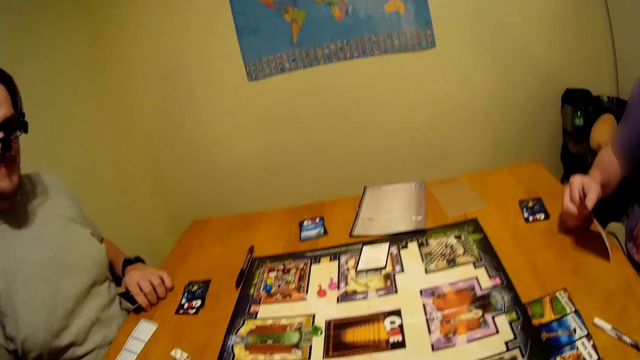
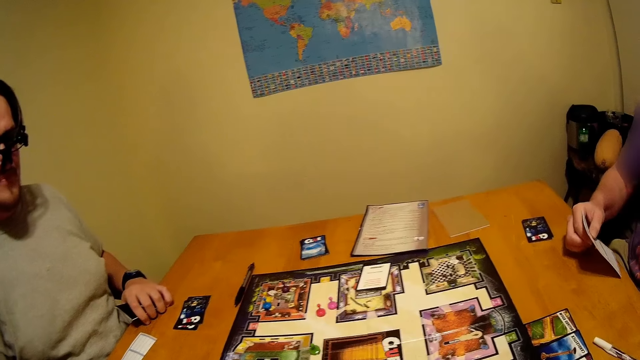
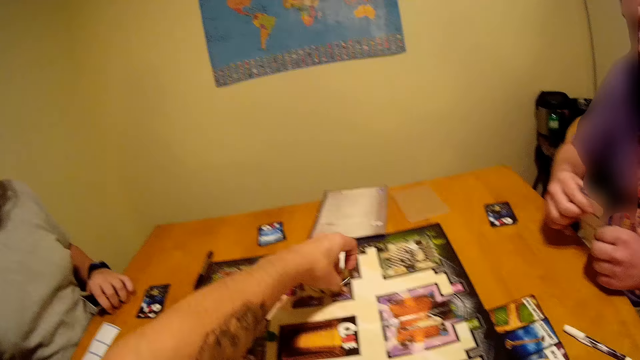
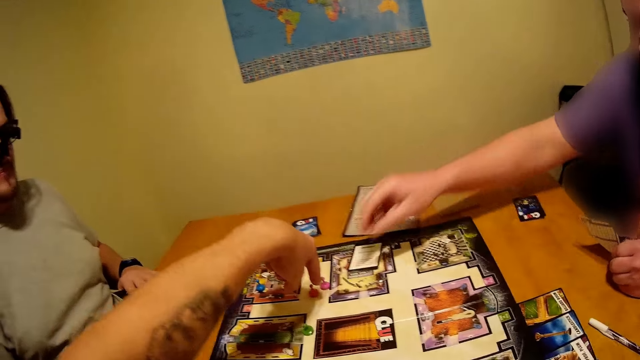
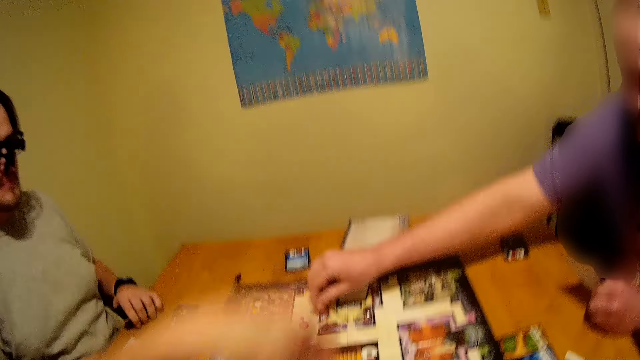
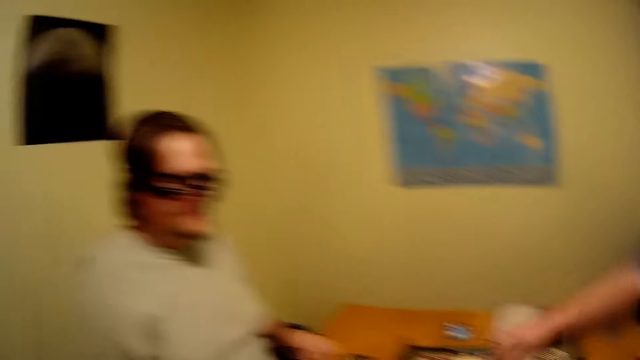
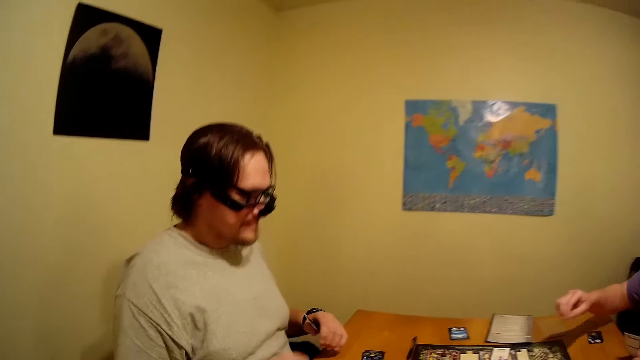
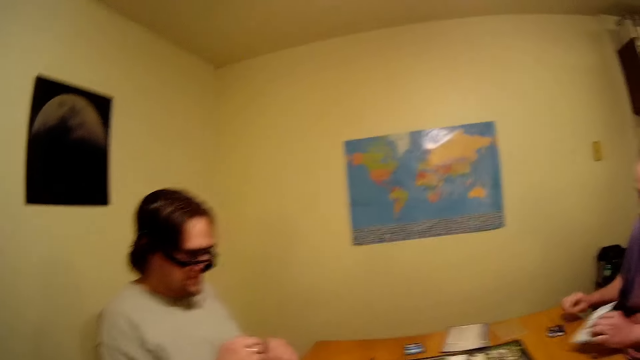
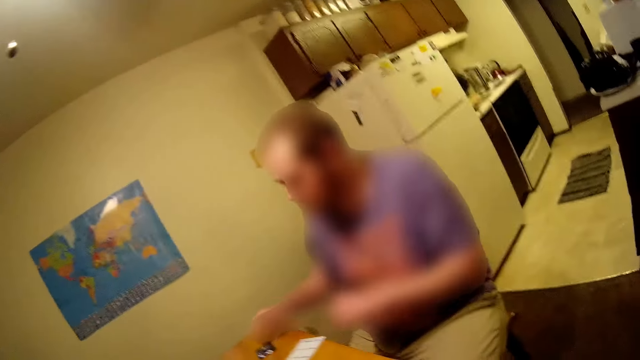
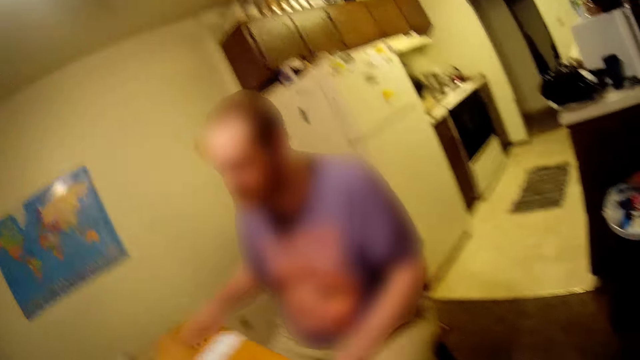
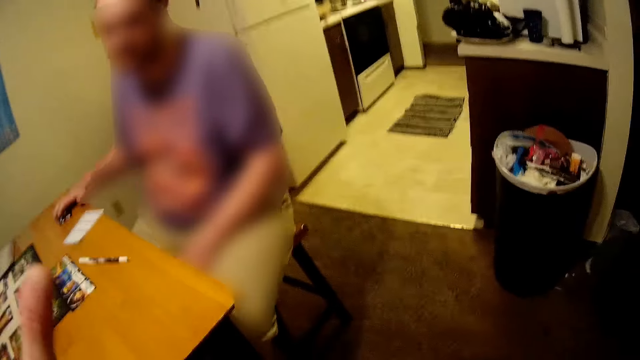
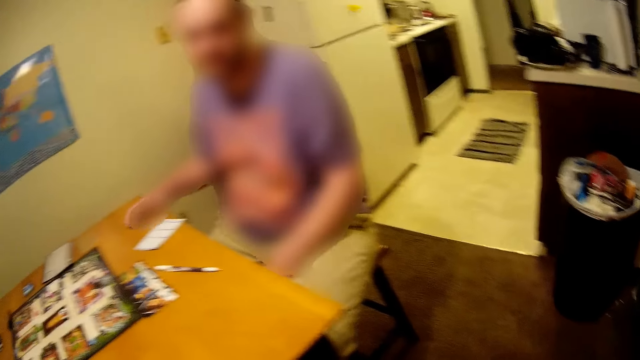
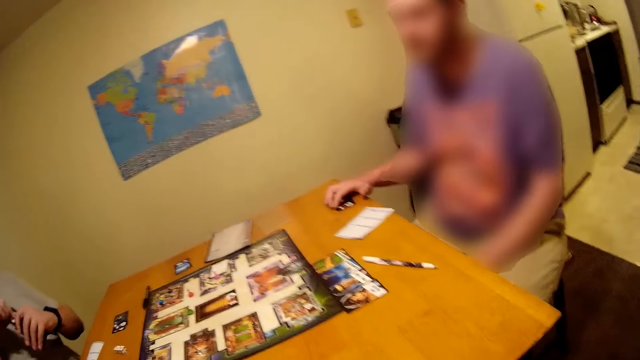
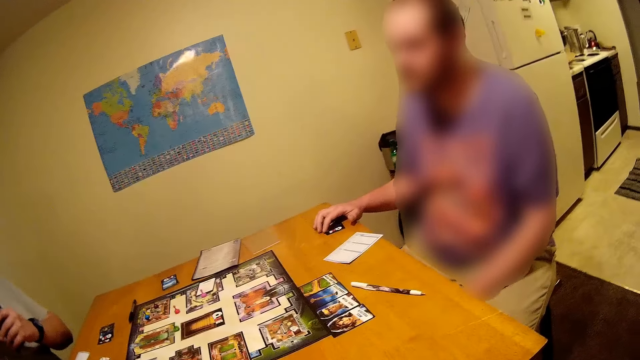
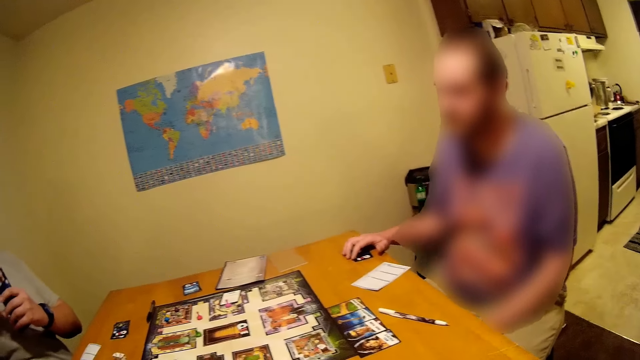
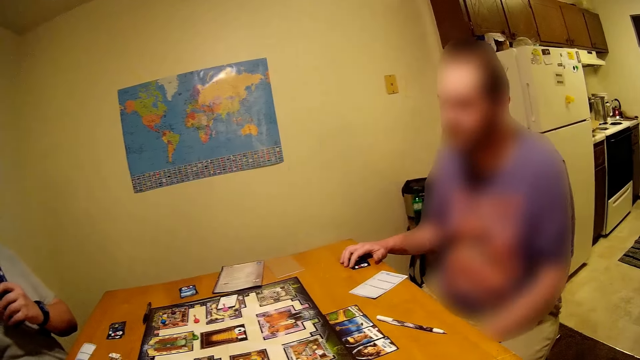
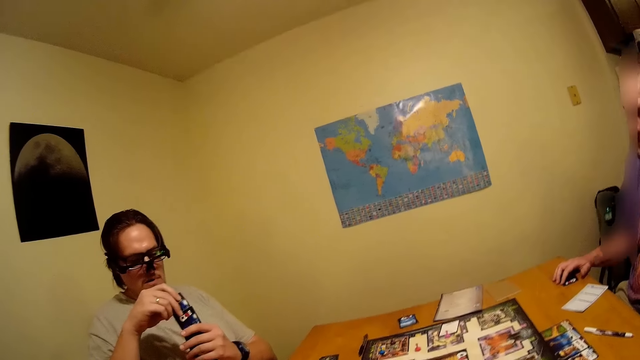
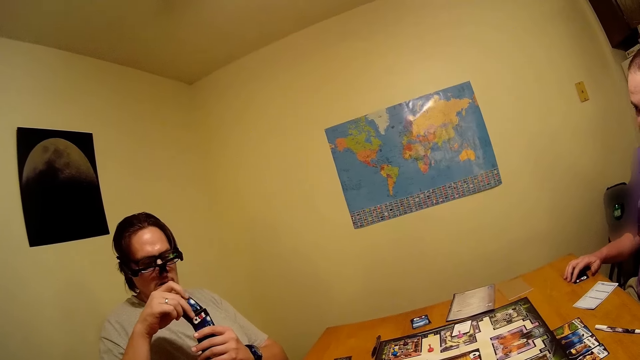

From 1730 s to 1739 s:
A person moves something on the game board. The camera wearer moves the dice. They look at the person.

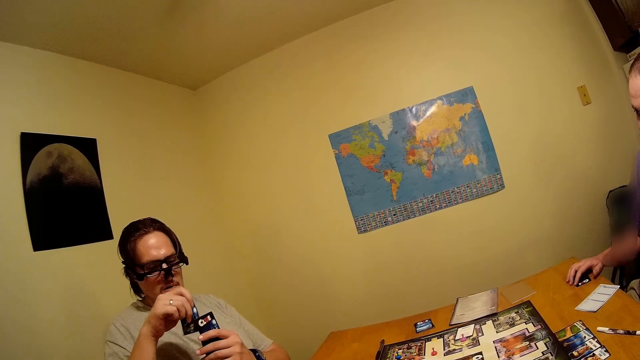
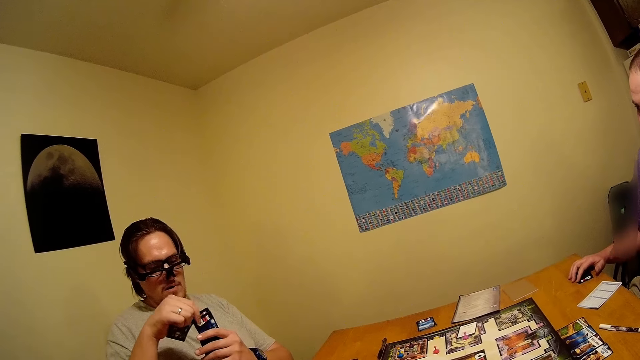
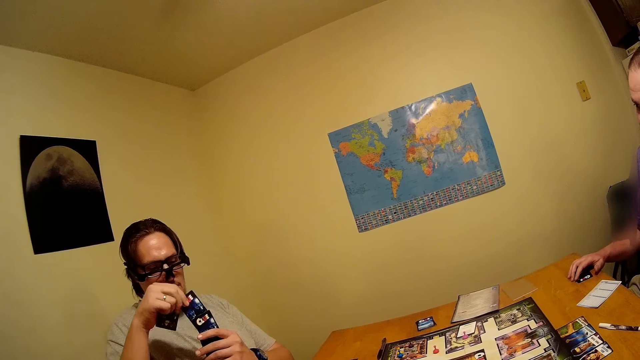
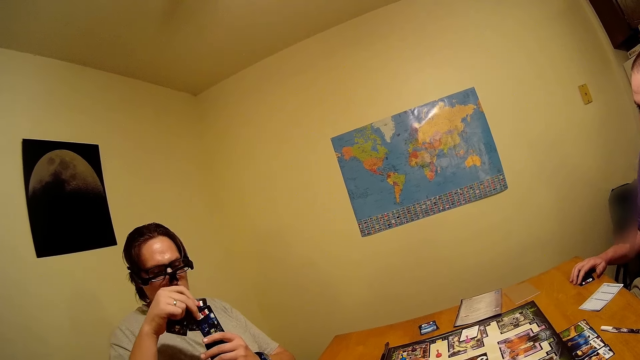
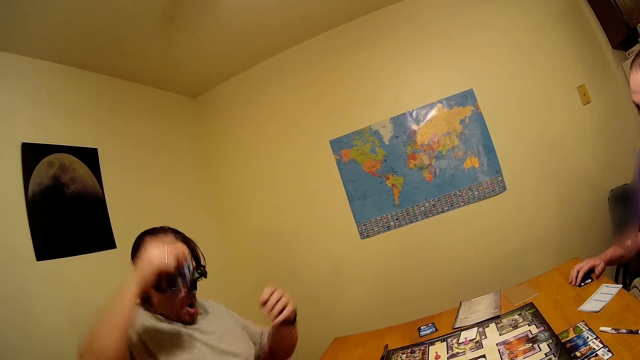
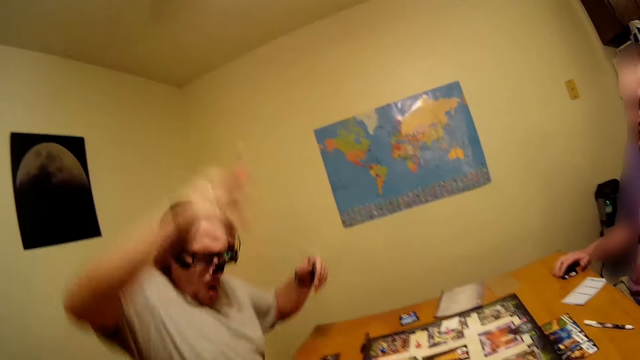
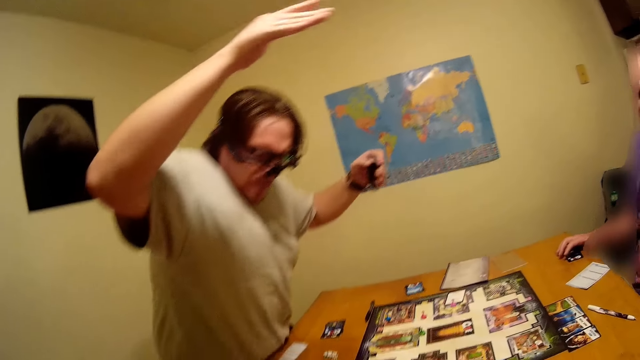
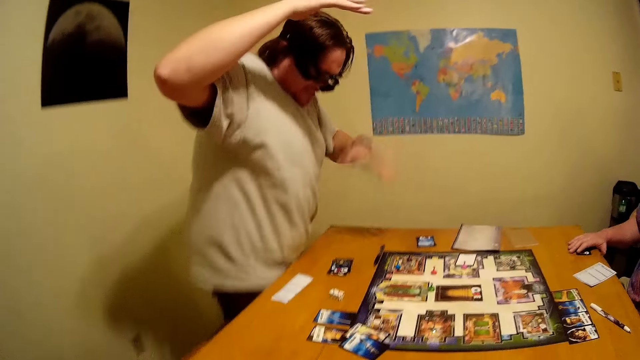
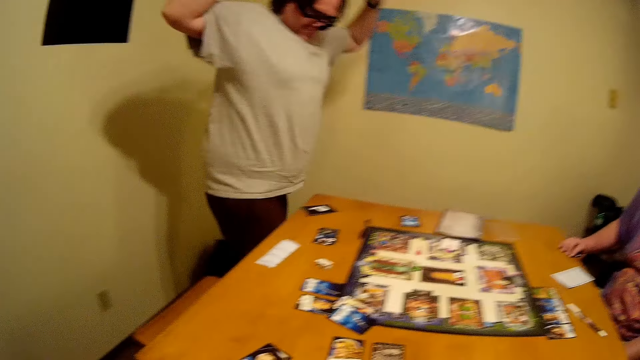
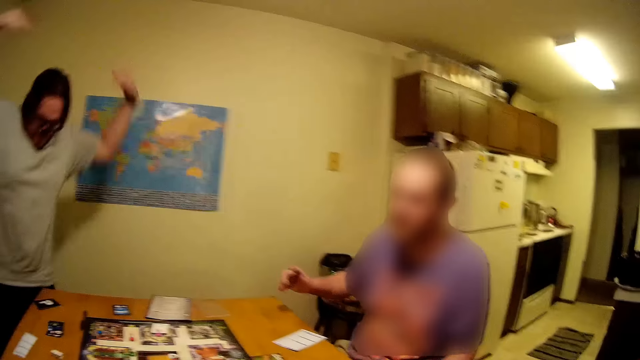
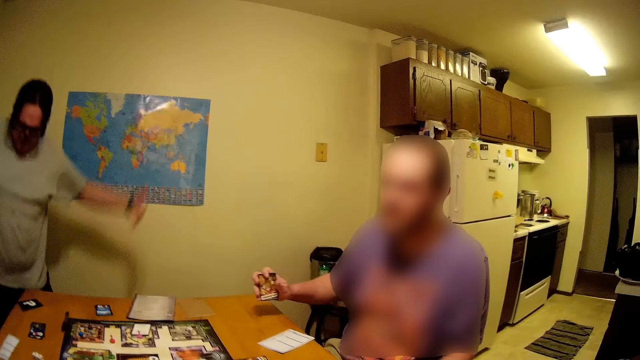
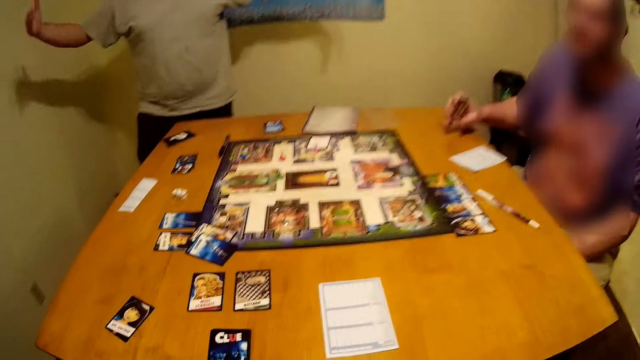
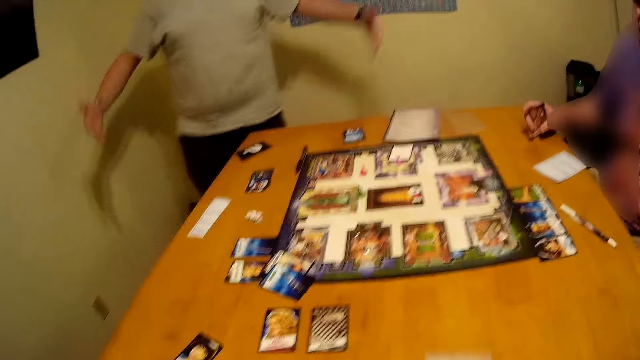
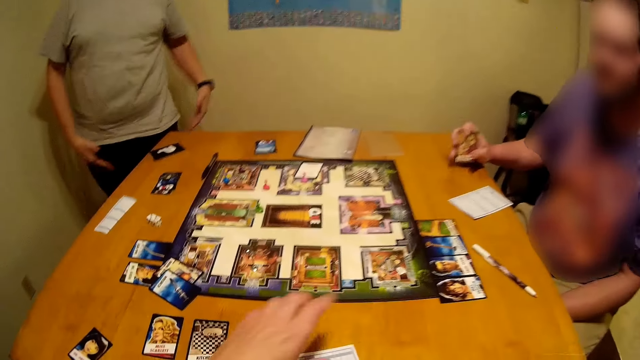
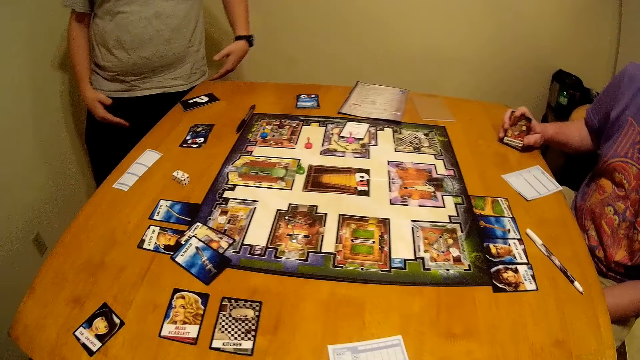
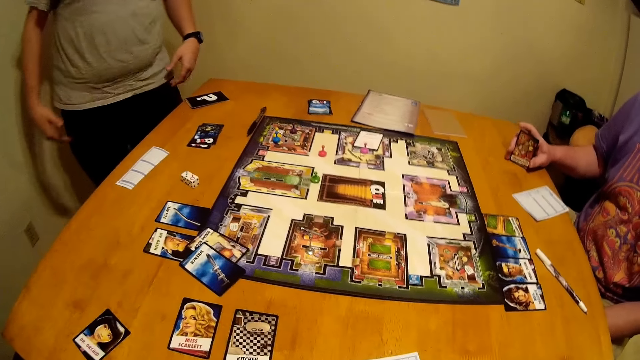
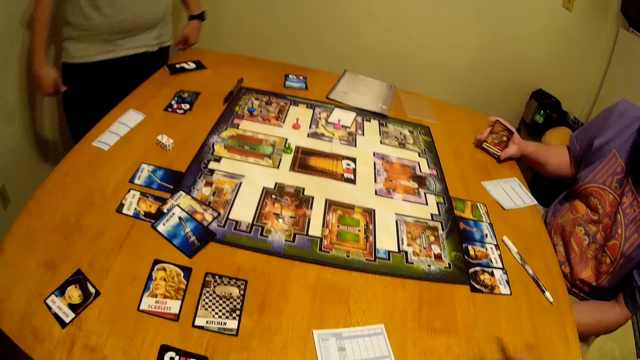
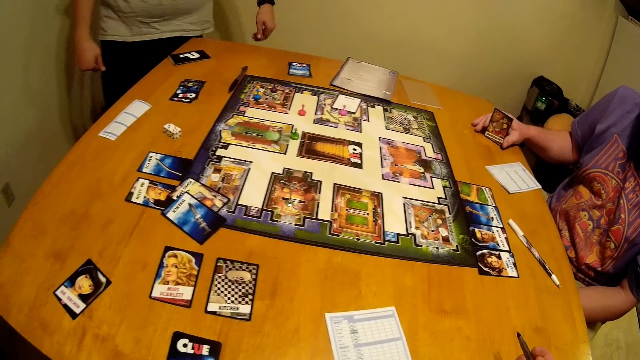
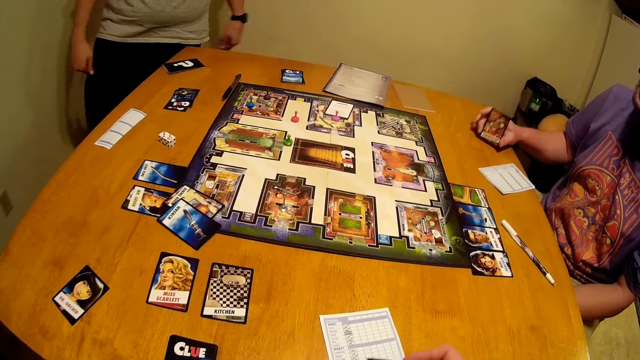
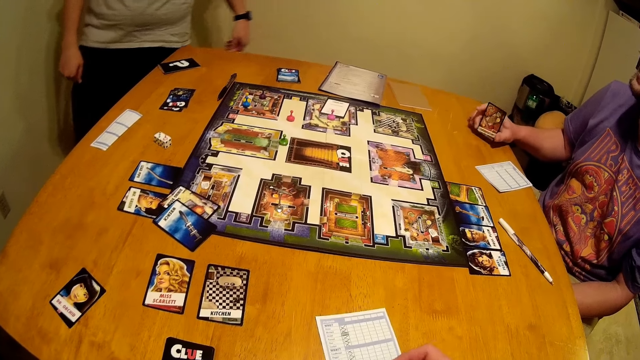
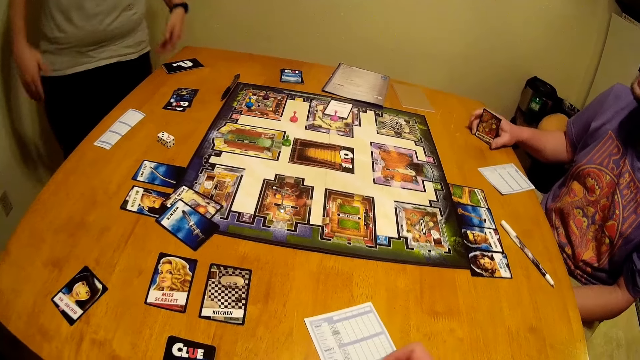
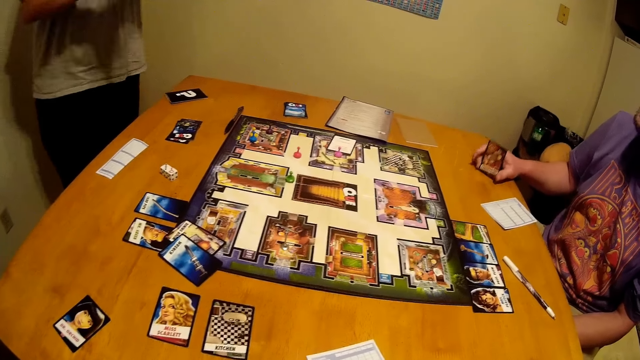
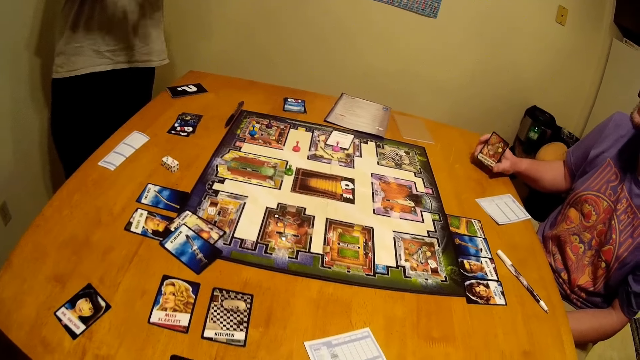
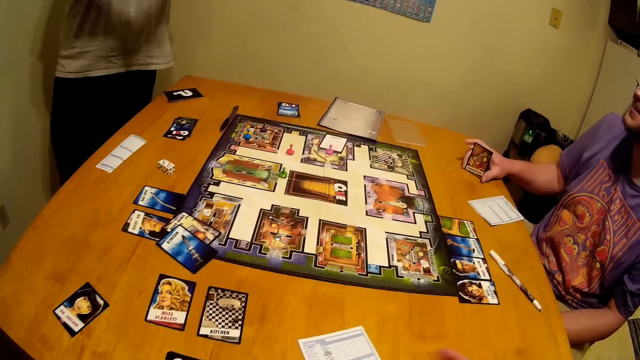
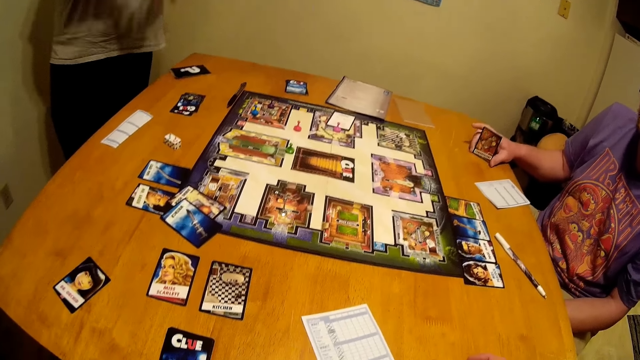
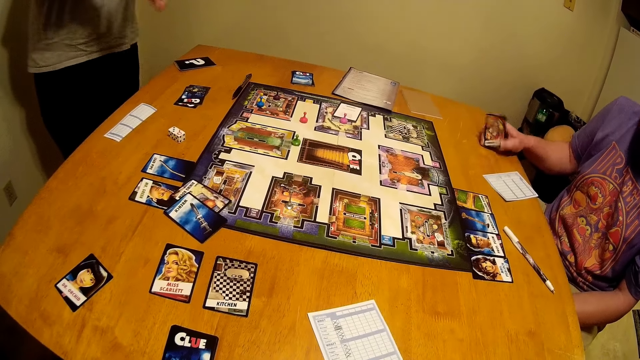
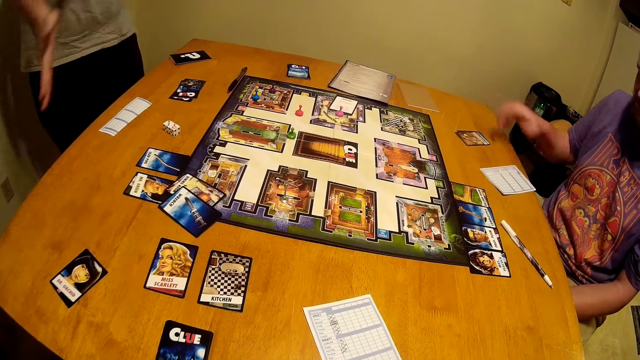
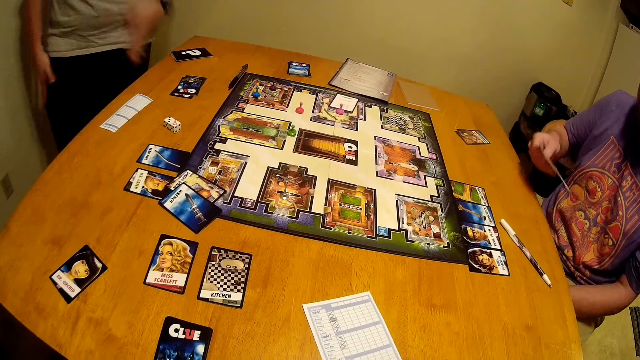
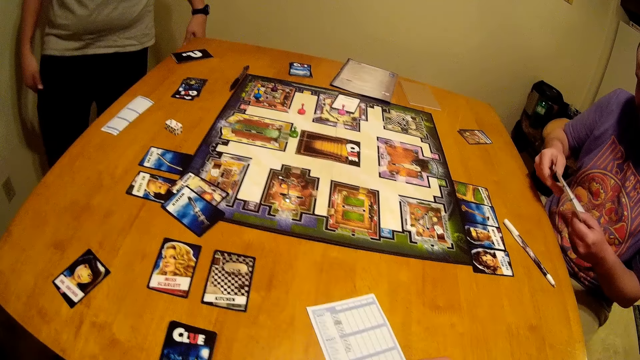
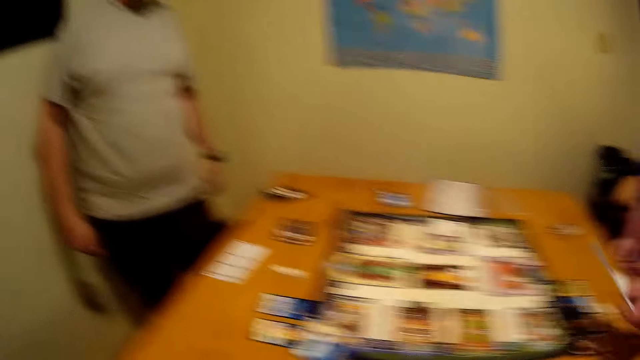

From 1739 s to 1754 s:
A person puts the cards on the table. A man throws the cards on the table. The man jumps up. Another person puts the cards on the table.
